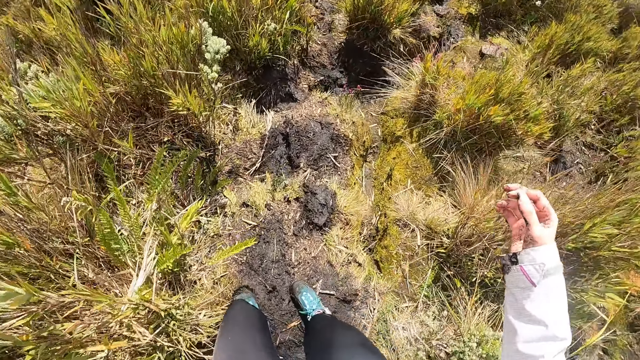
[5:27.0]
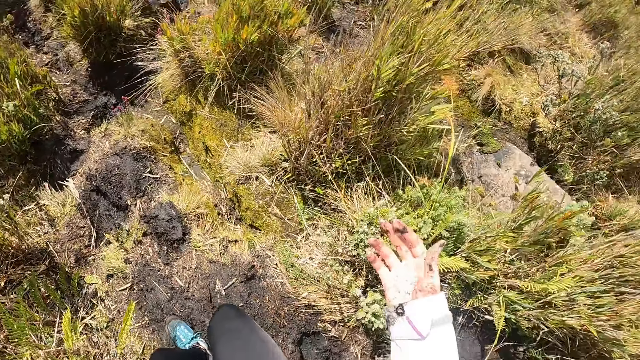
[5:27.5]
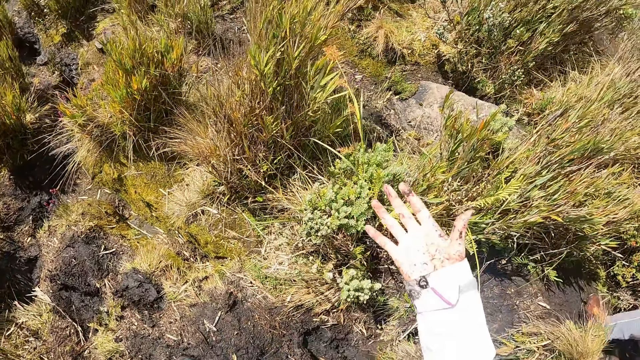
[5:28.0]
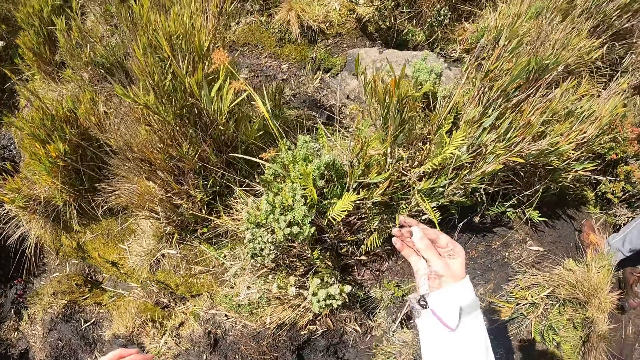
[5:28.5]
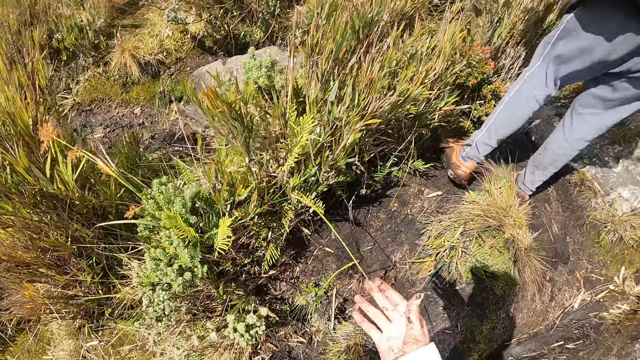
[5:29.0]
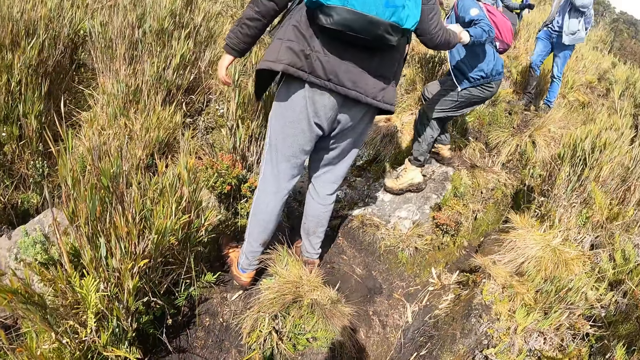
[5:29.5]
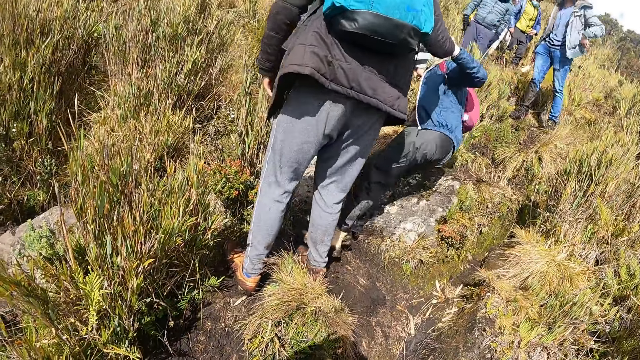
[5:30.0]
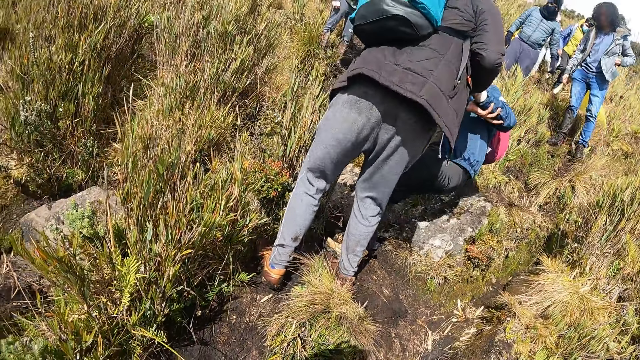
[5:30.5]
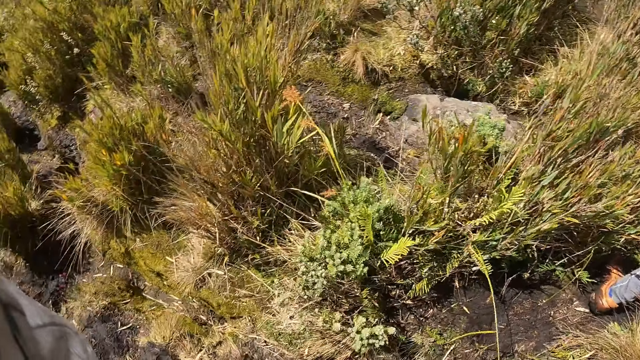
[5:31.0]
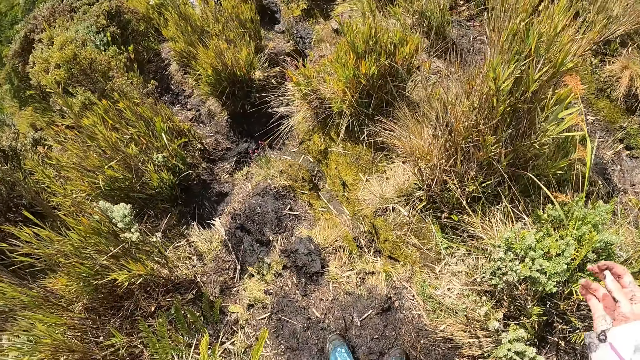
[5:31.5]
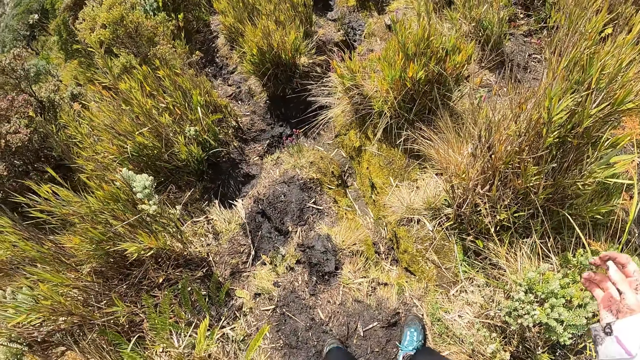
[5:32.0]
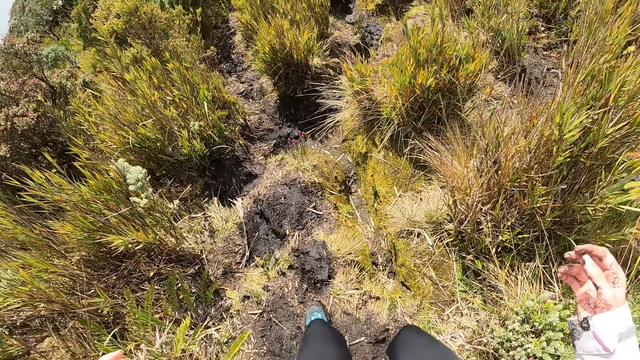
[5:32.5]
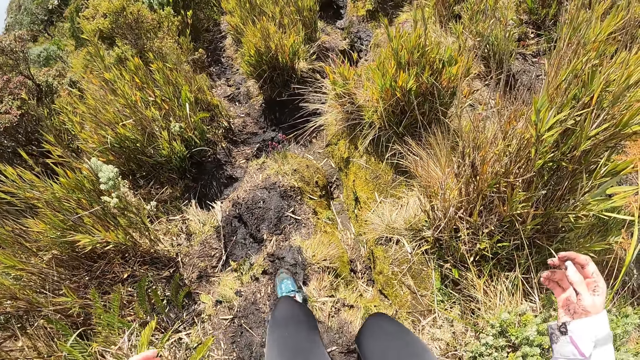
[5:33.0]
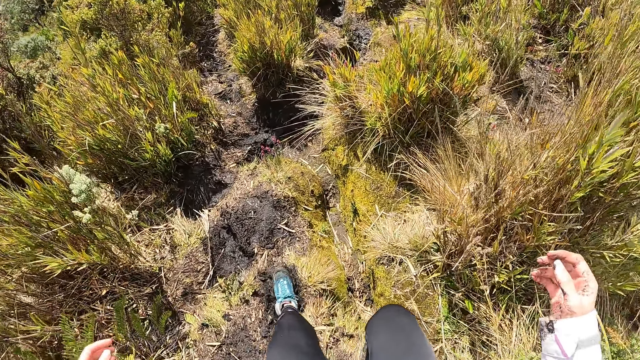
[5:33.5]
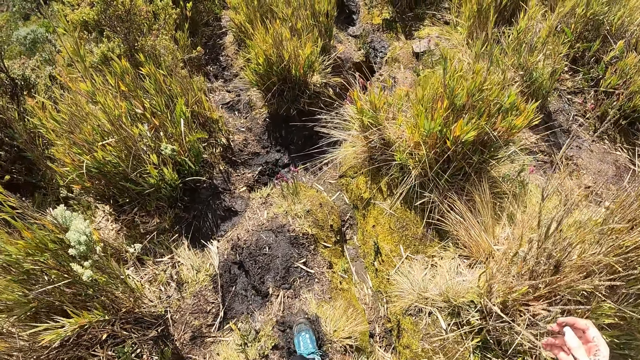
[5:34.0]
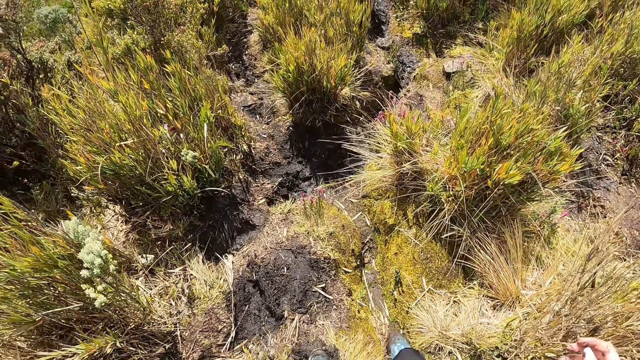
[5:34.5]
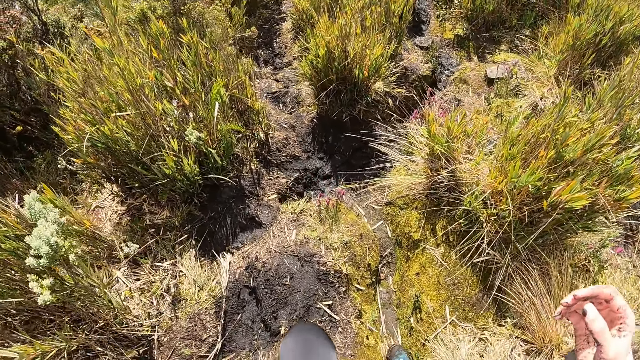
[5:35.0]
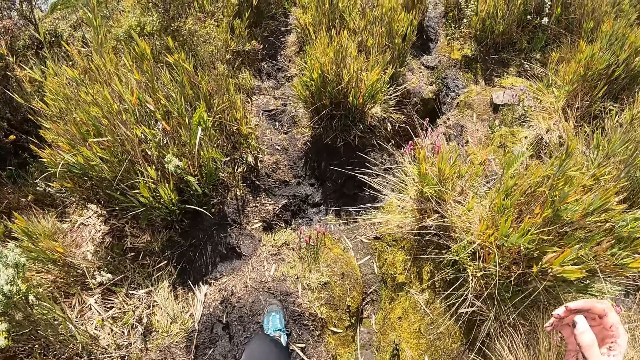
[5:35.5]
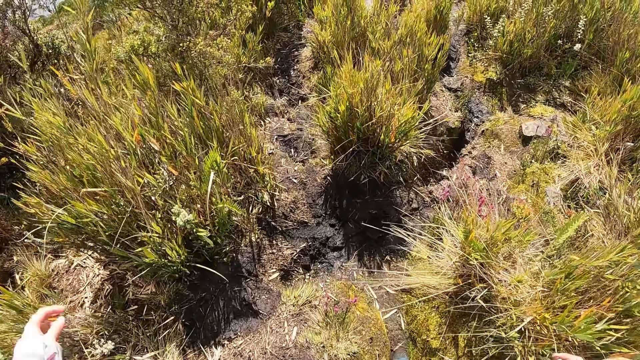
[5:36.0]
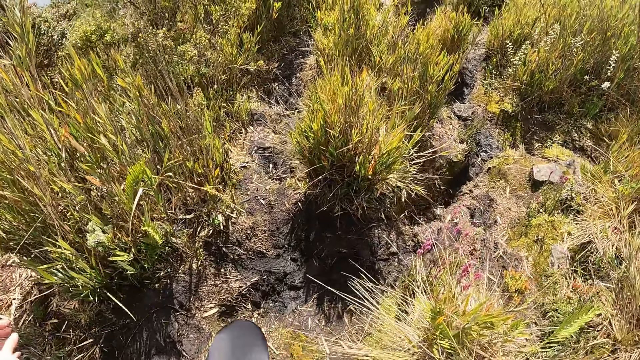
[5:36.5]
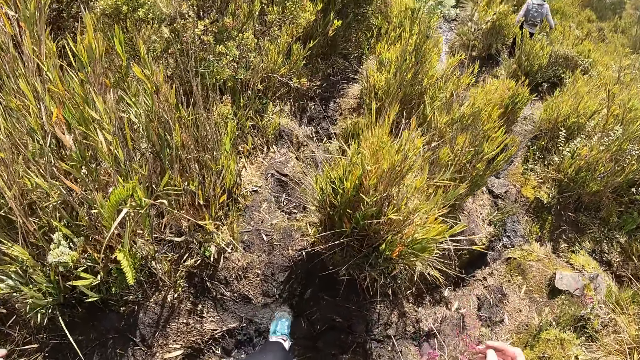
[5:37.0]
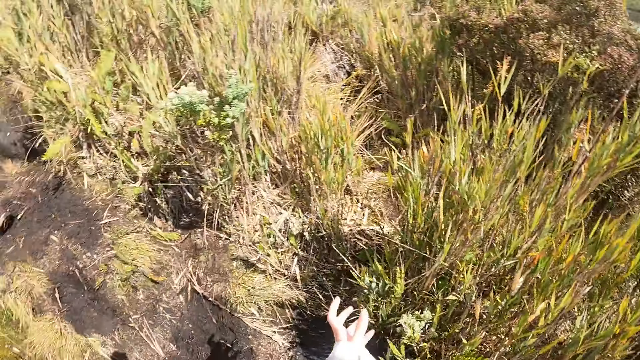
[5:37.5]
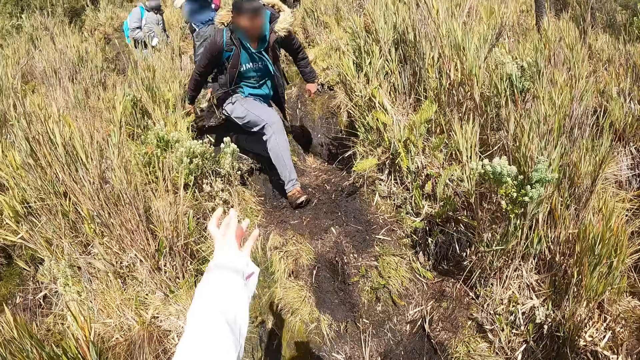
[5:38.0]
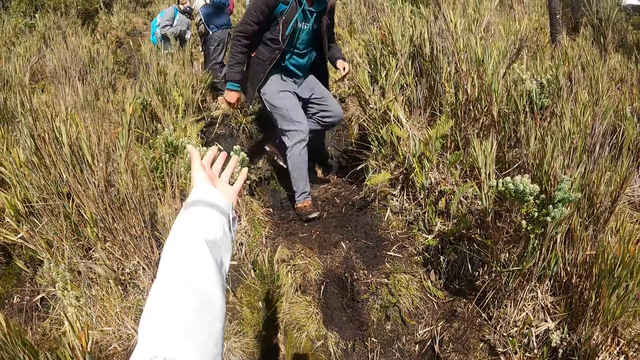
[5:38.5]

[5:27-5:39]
The man pulls a woman with his right hand.

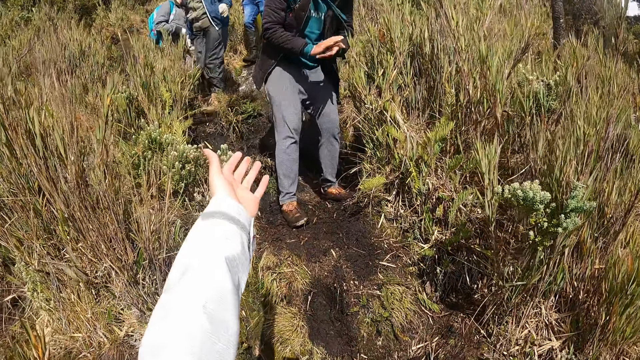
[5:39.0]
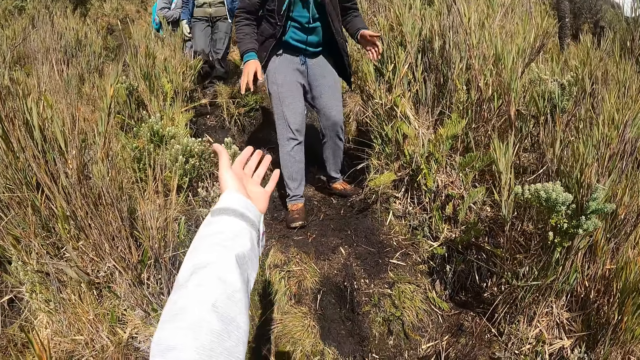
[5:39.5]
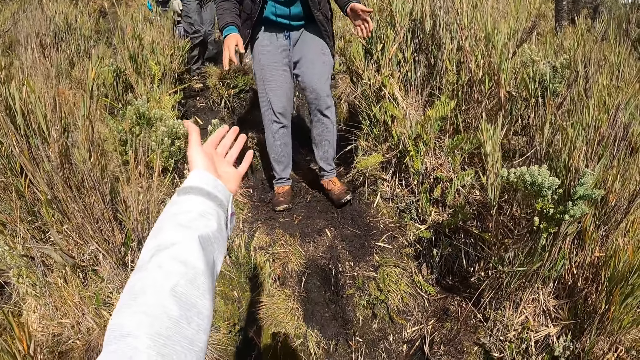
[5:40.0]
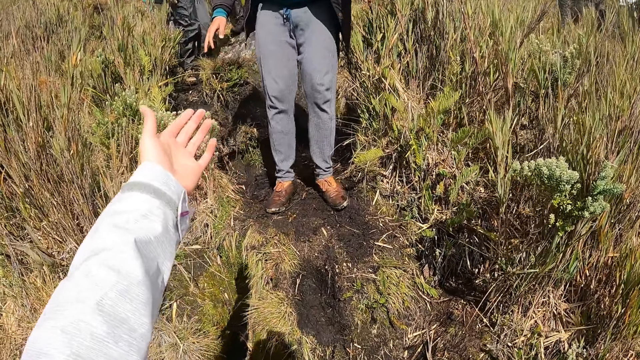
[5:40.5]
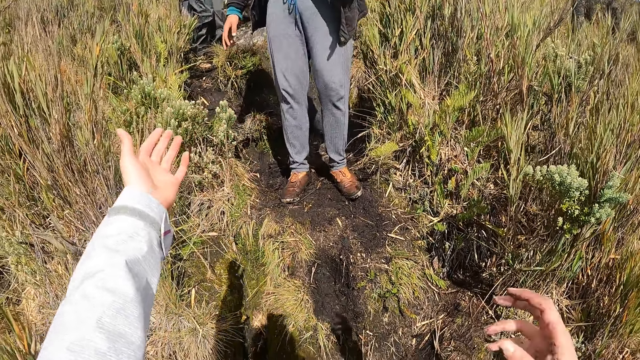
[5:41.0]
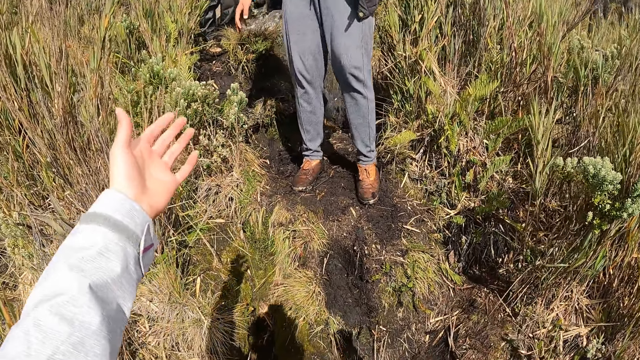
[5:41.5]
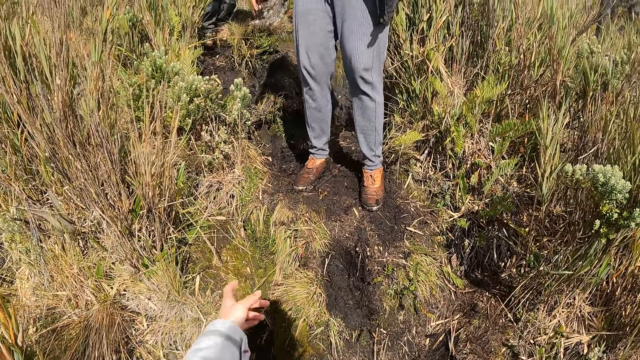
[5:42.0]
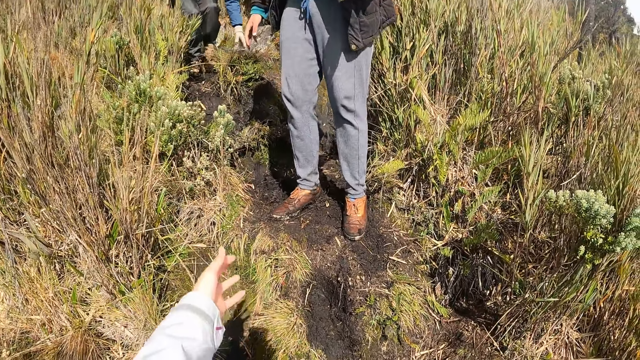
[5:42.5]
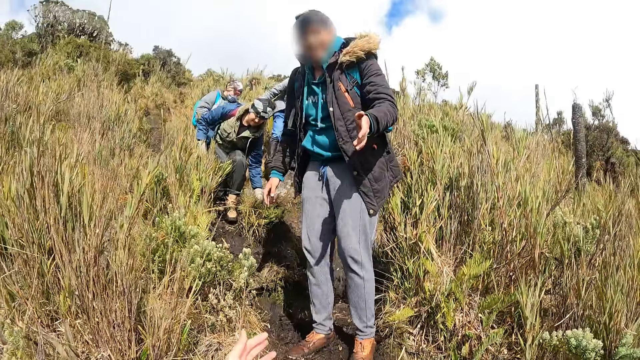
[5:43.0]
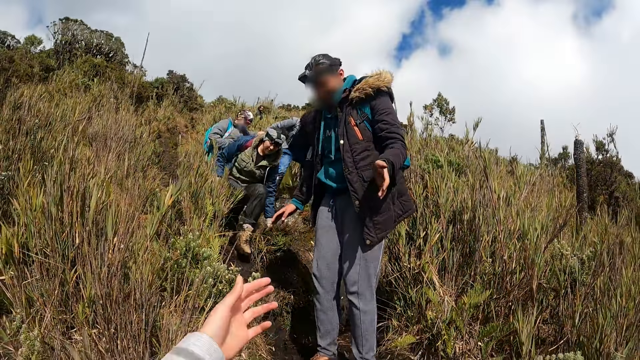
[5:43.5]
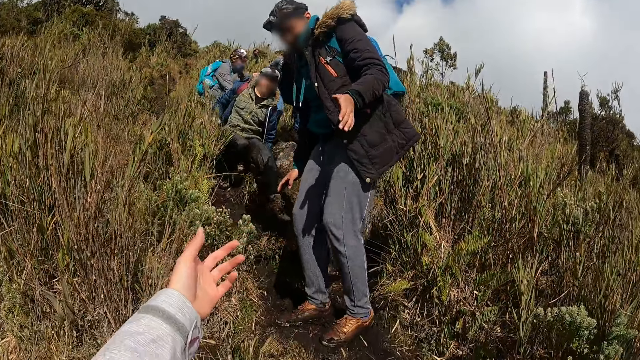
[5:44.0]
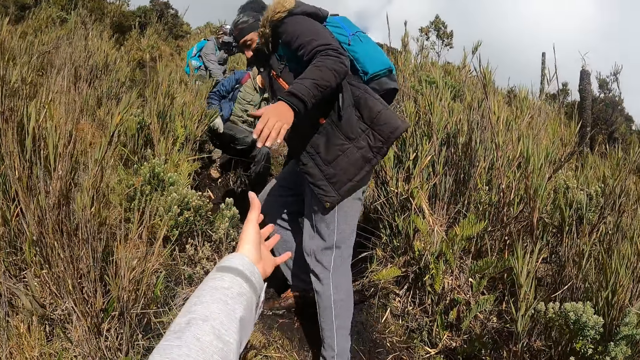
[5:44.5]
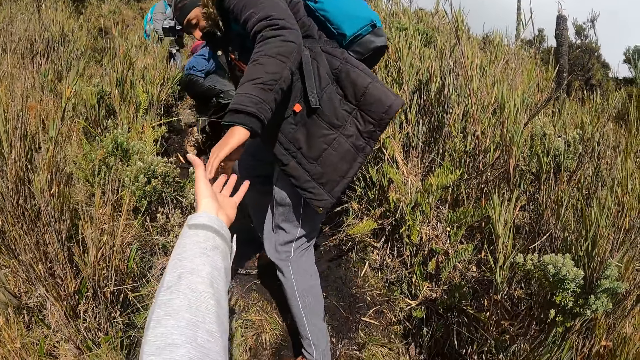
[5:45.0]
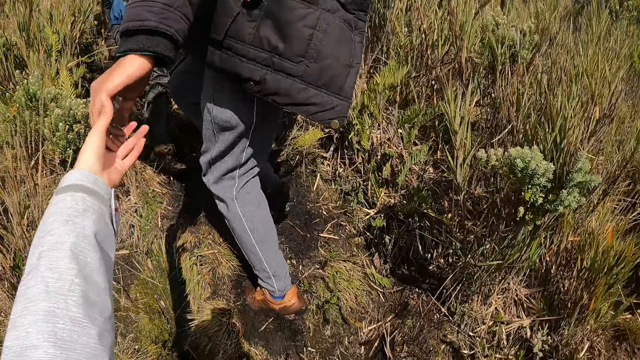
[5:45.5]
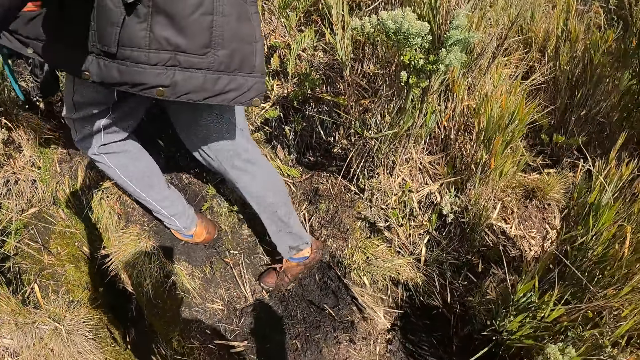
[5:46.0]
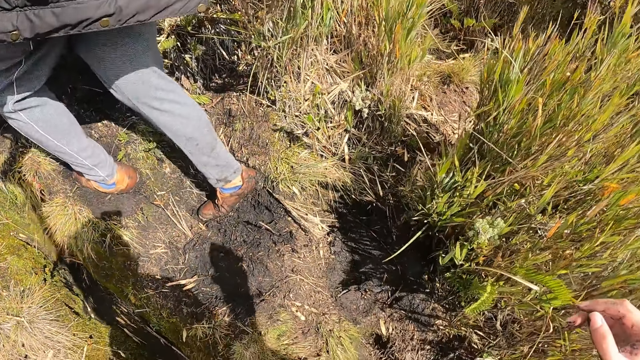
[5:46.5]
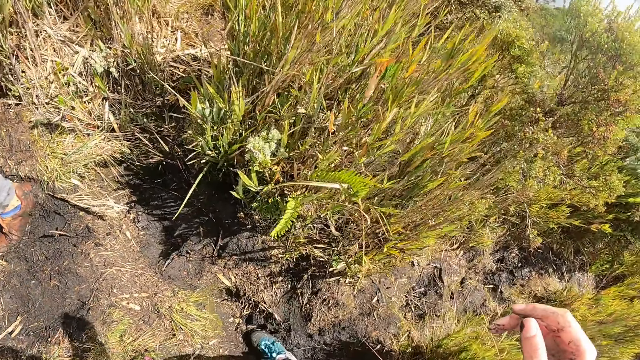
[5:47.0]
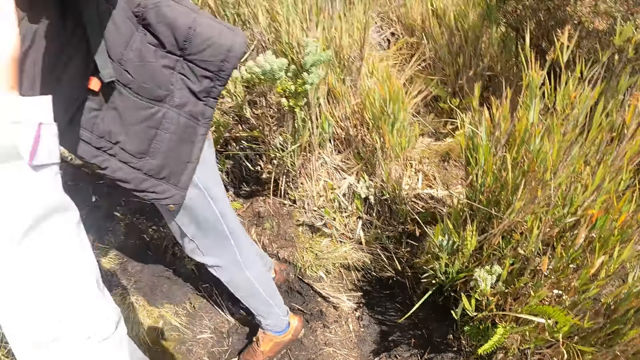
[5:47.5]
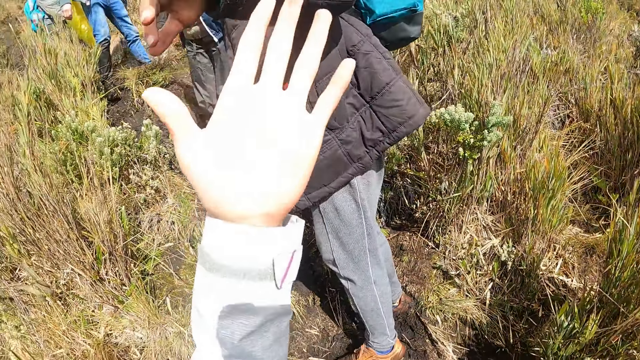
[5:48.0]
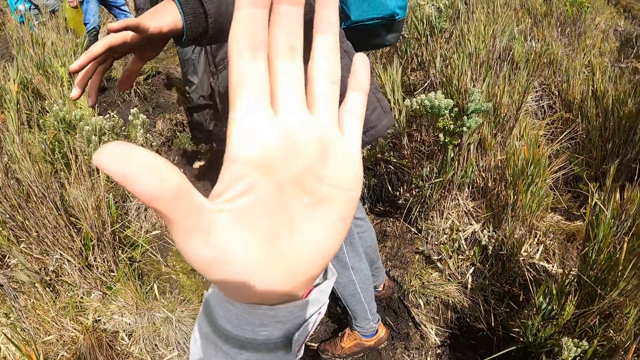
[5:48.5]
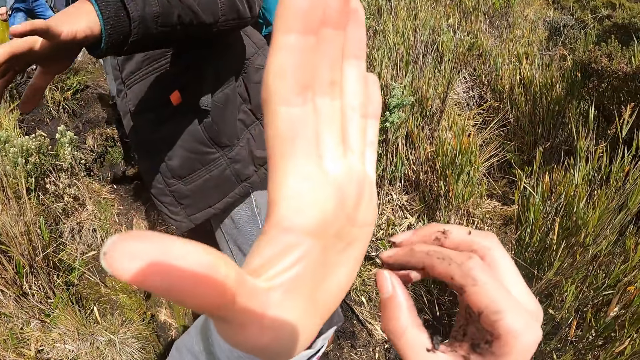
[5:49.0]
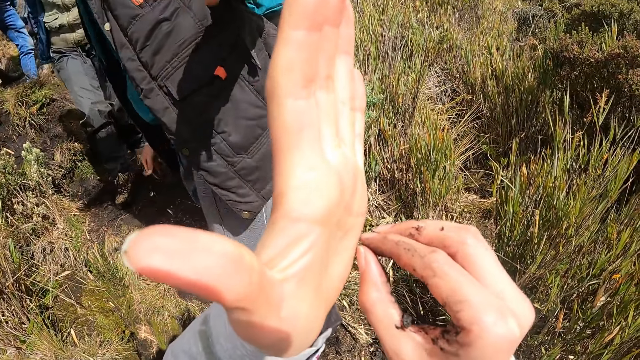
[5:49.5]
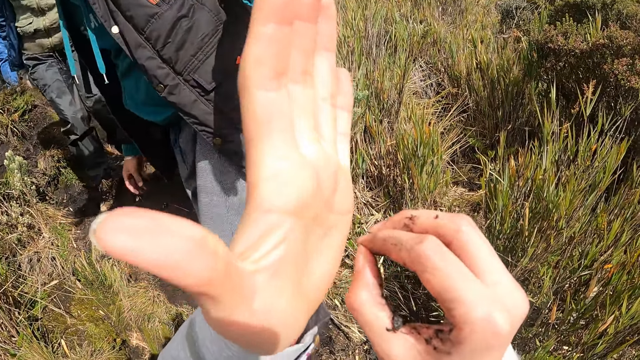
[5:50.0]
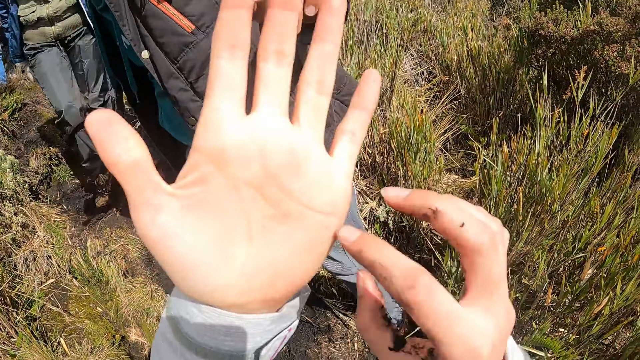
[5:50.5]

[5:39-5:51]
The camera wearer grabs the man's left hand with her left hand. She picks at her left palm with her right hand.
